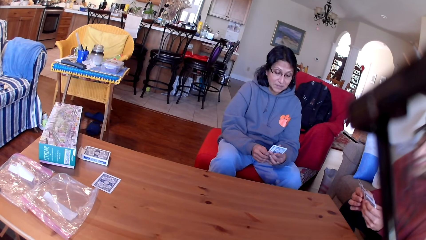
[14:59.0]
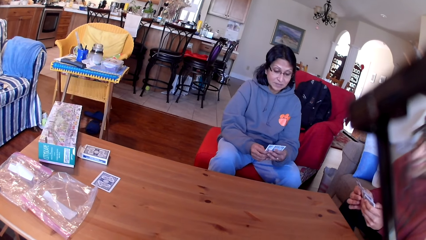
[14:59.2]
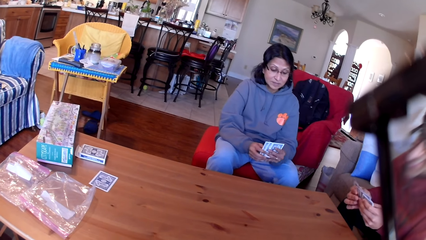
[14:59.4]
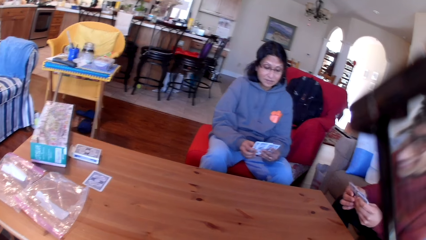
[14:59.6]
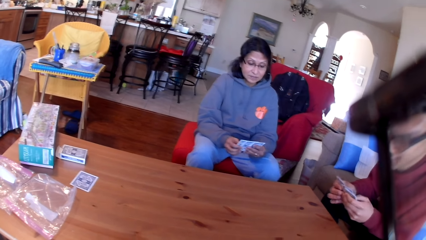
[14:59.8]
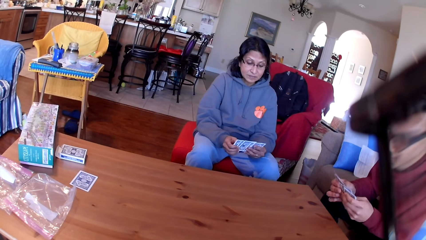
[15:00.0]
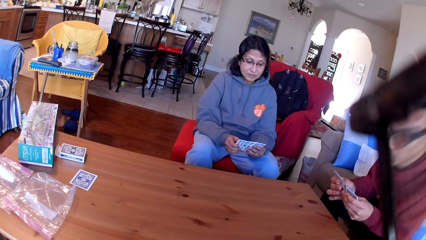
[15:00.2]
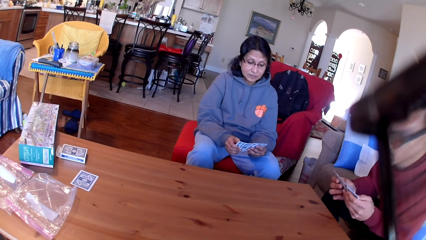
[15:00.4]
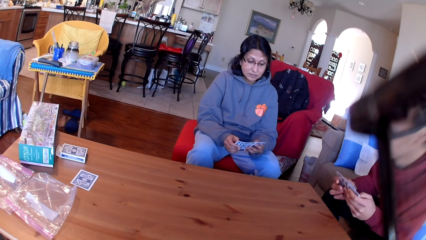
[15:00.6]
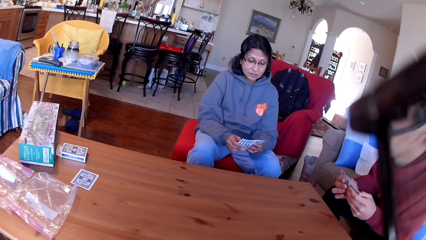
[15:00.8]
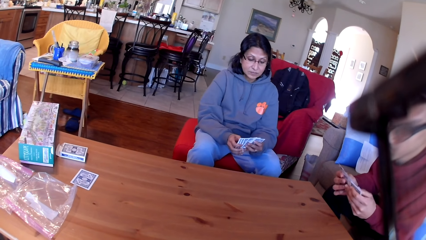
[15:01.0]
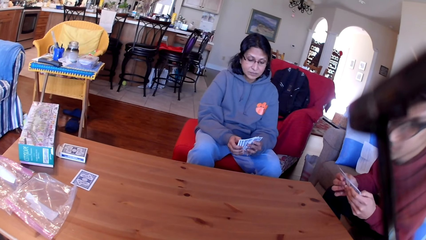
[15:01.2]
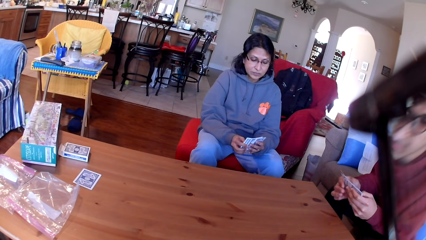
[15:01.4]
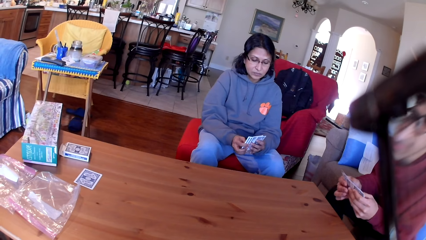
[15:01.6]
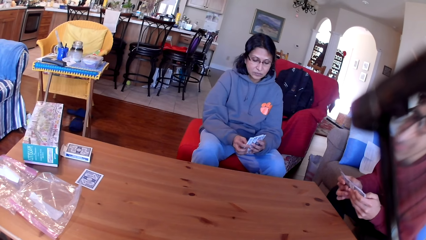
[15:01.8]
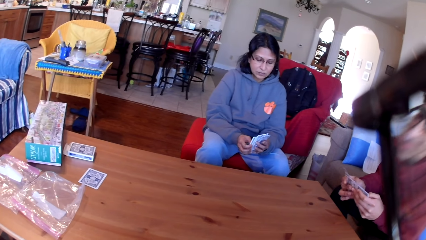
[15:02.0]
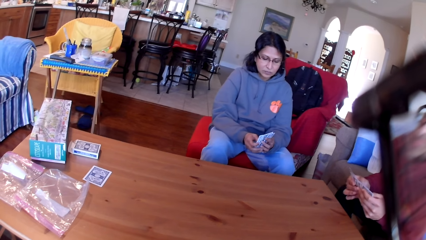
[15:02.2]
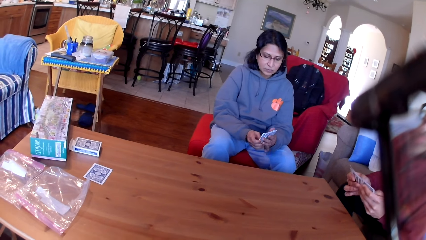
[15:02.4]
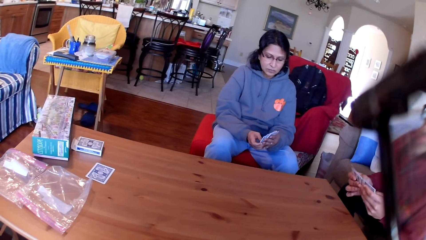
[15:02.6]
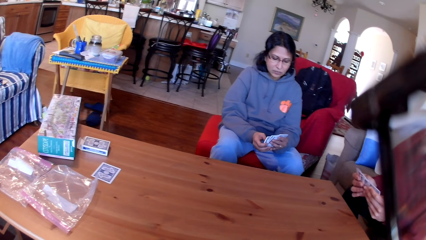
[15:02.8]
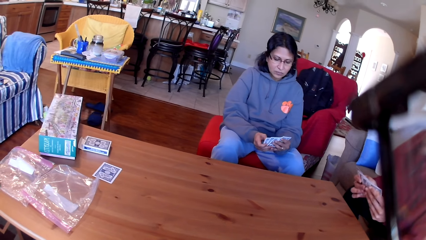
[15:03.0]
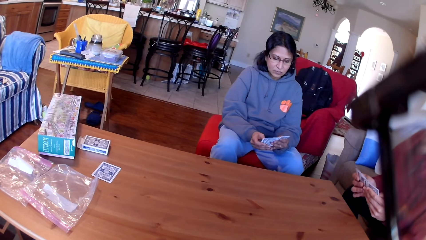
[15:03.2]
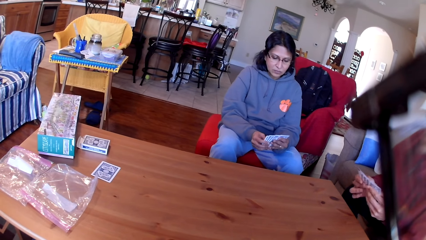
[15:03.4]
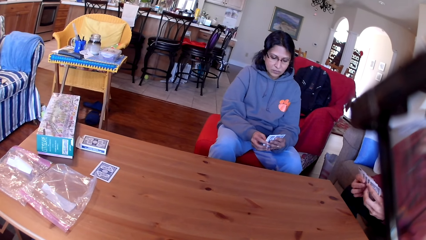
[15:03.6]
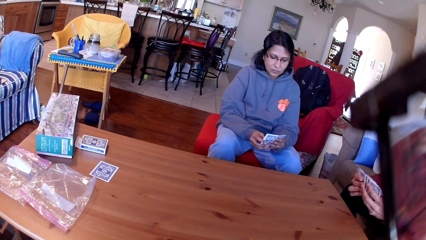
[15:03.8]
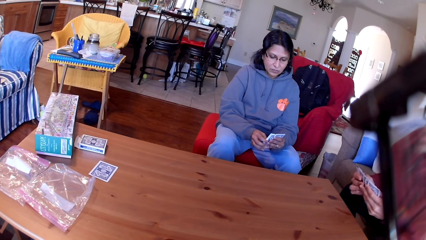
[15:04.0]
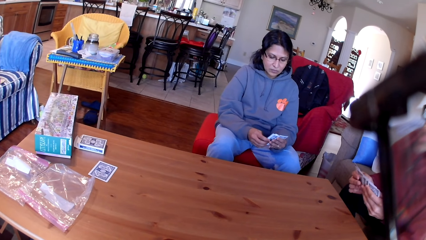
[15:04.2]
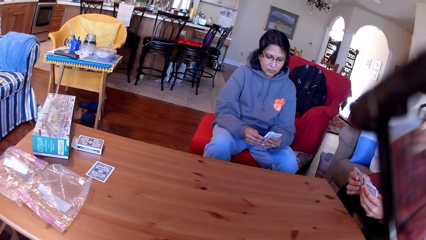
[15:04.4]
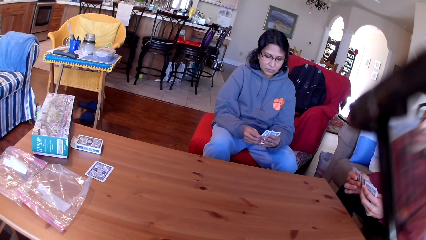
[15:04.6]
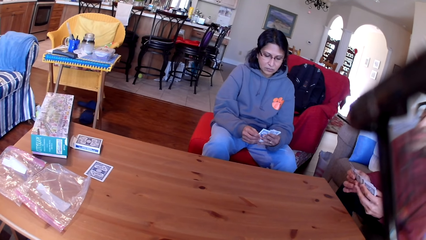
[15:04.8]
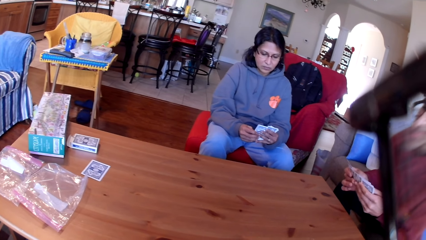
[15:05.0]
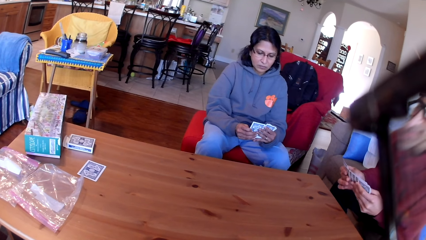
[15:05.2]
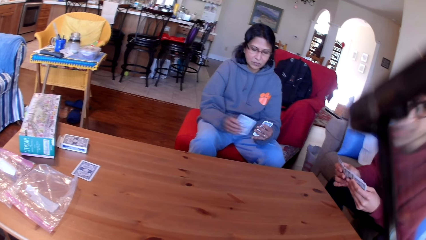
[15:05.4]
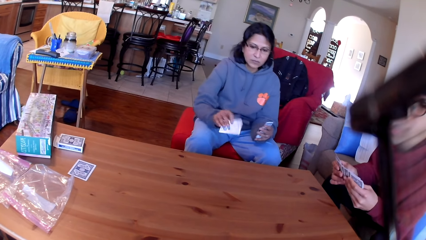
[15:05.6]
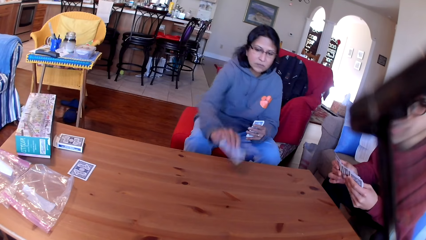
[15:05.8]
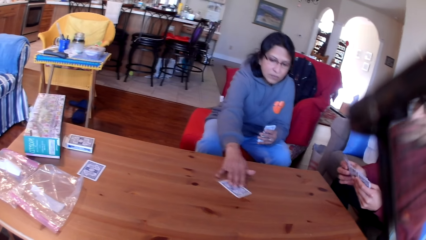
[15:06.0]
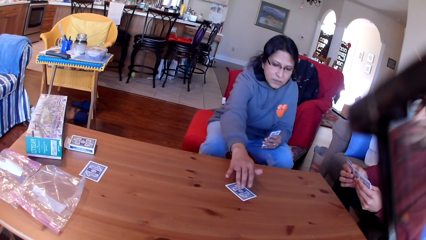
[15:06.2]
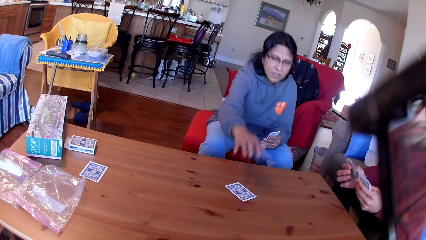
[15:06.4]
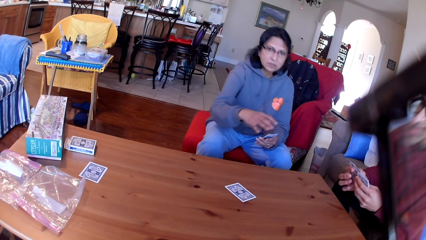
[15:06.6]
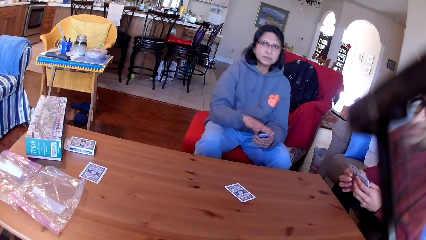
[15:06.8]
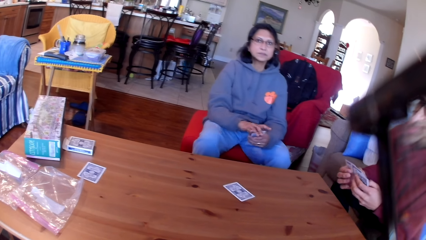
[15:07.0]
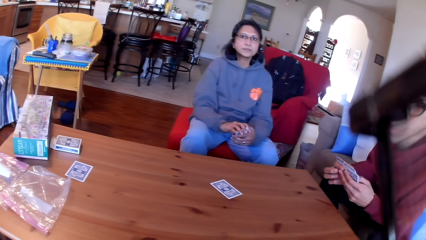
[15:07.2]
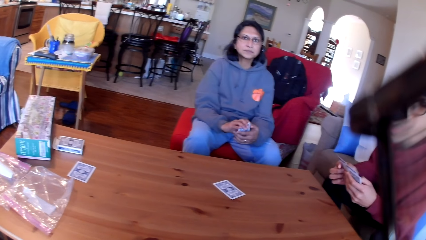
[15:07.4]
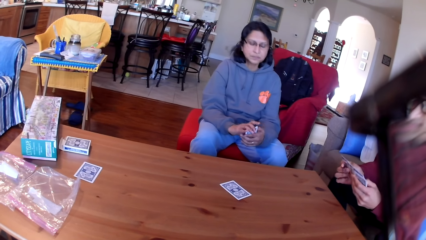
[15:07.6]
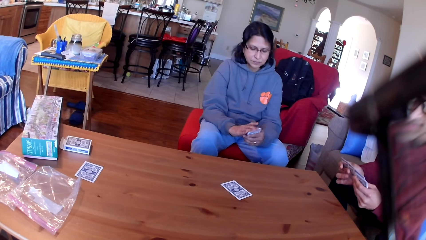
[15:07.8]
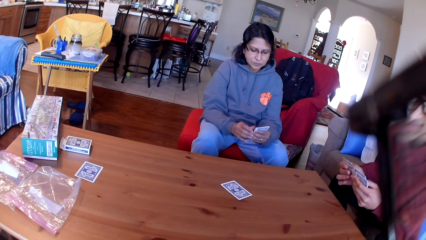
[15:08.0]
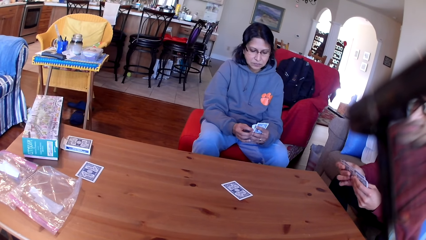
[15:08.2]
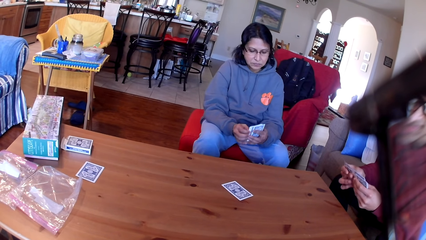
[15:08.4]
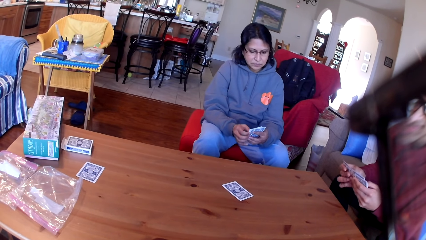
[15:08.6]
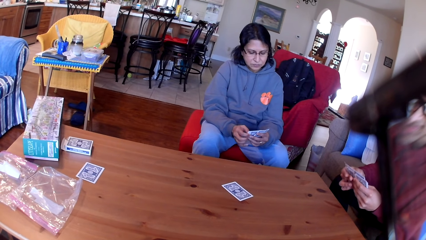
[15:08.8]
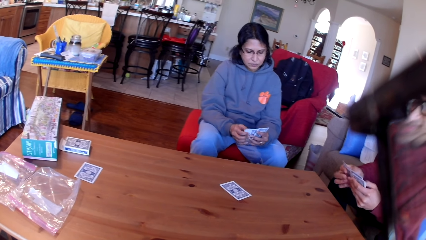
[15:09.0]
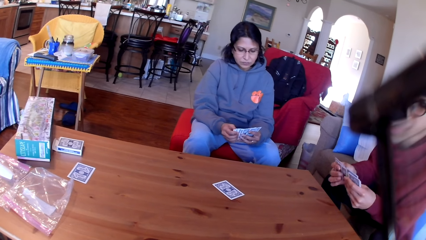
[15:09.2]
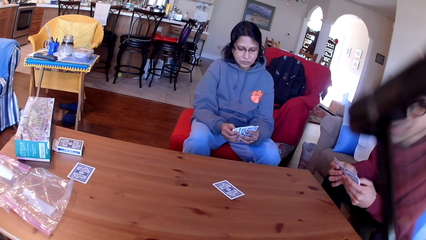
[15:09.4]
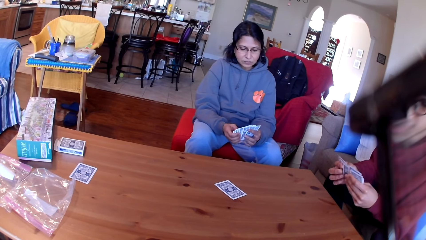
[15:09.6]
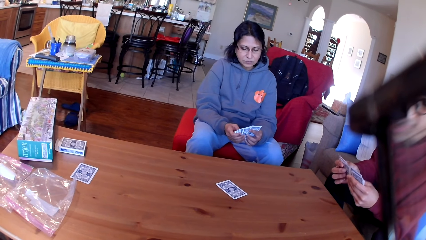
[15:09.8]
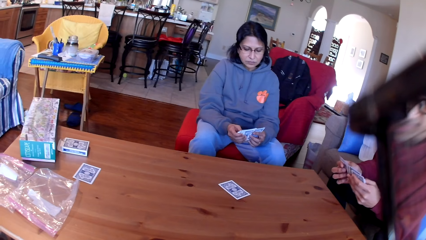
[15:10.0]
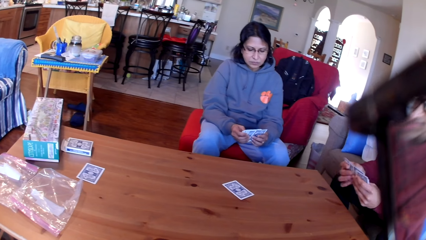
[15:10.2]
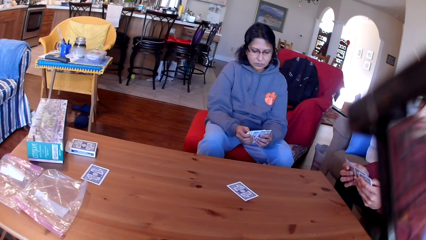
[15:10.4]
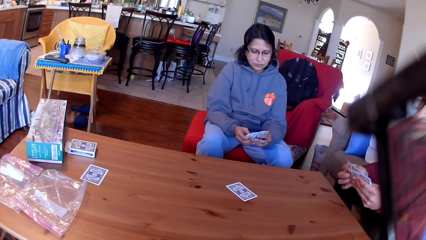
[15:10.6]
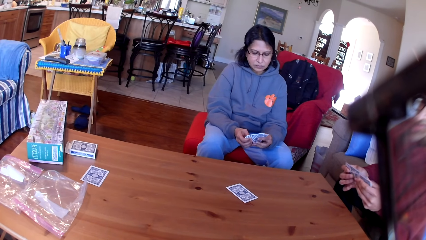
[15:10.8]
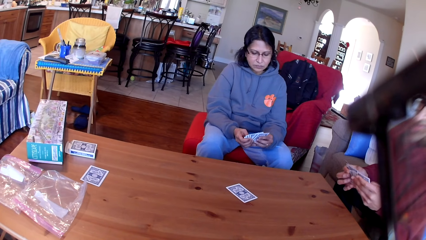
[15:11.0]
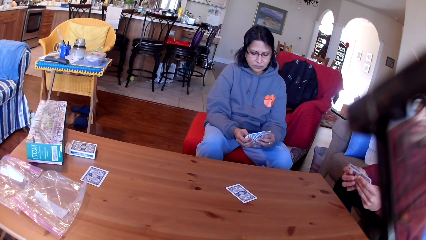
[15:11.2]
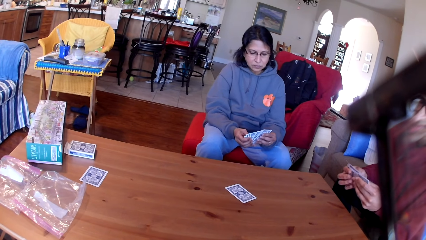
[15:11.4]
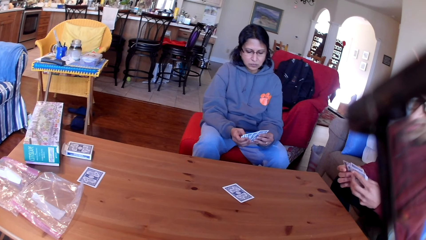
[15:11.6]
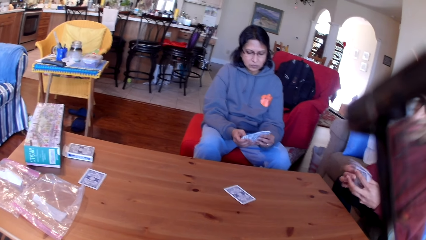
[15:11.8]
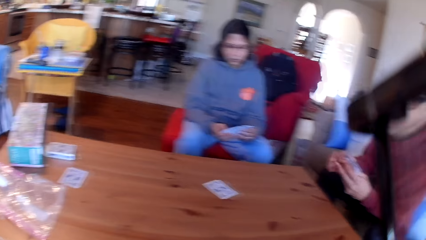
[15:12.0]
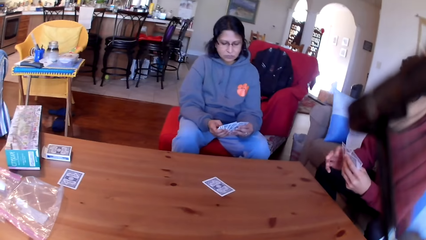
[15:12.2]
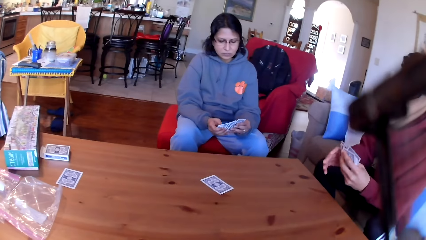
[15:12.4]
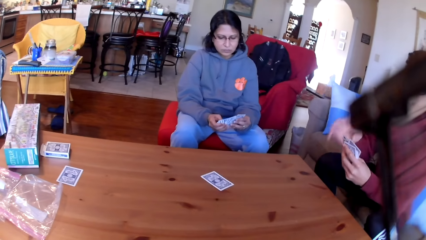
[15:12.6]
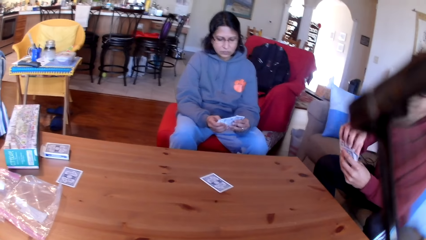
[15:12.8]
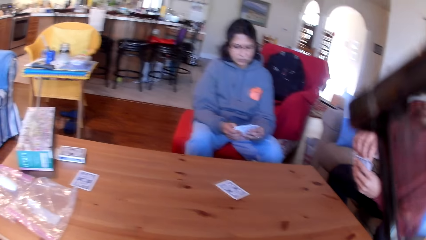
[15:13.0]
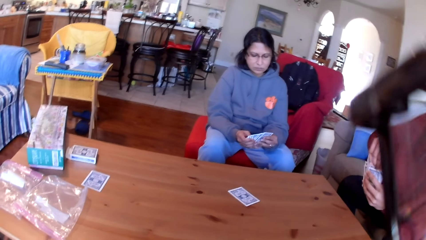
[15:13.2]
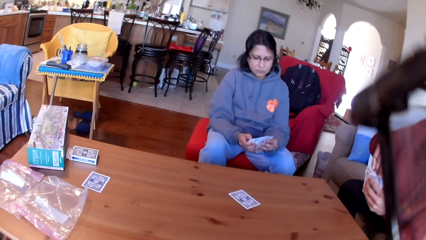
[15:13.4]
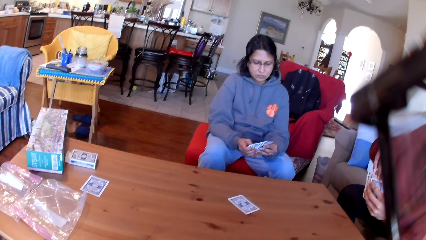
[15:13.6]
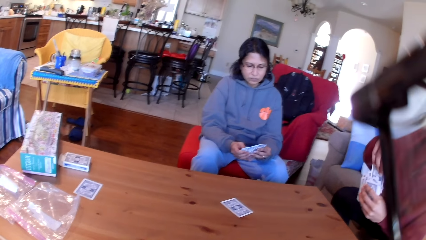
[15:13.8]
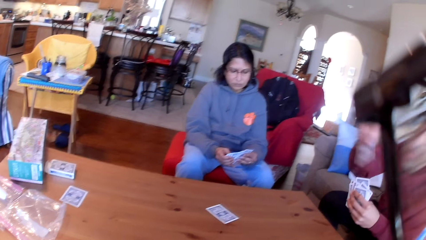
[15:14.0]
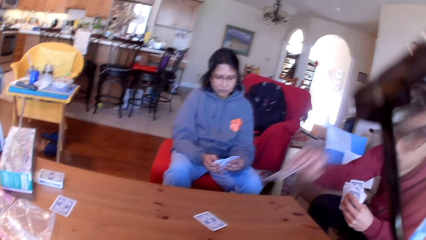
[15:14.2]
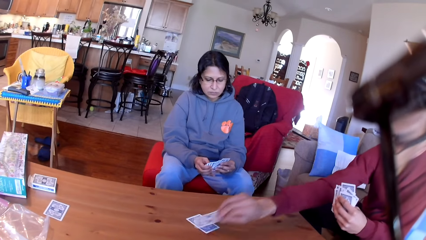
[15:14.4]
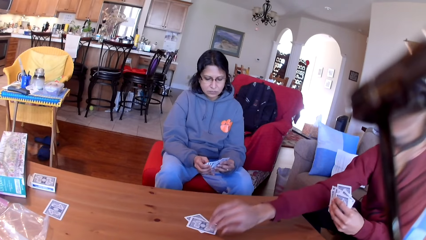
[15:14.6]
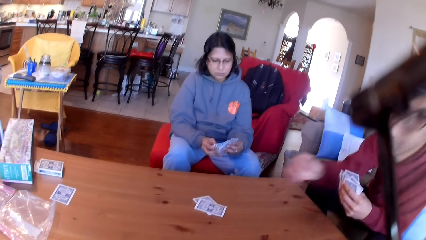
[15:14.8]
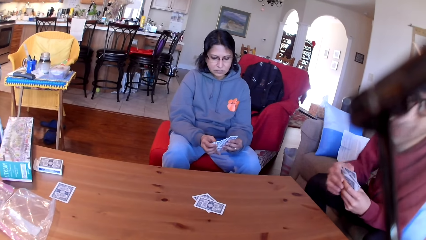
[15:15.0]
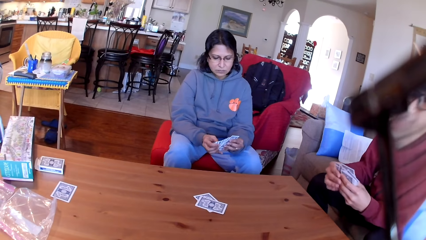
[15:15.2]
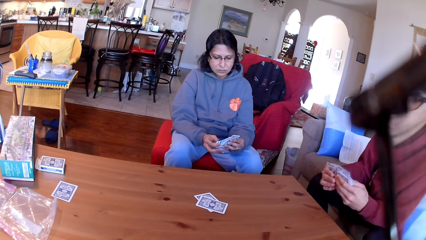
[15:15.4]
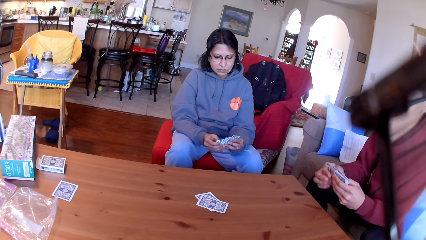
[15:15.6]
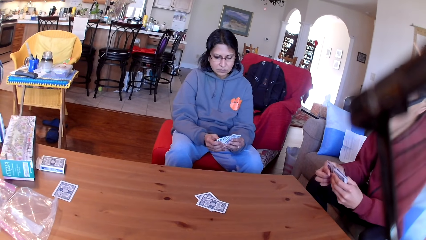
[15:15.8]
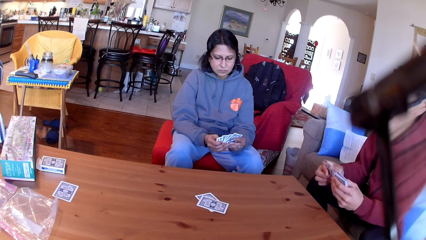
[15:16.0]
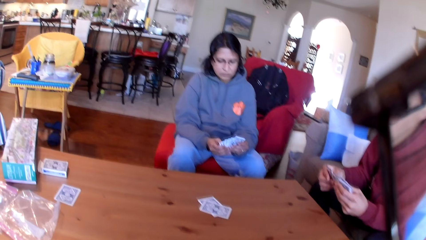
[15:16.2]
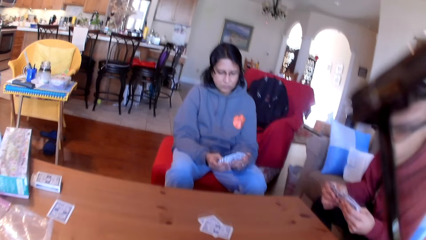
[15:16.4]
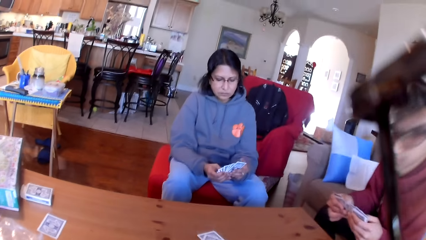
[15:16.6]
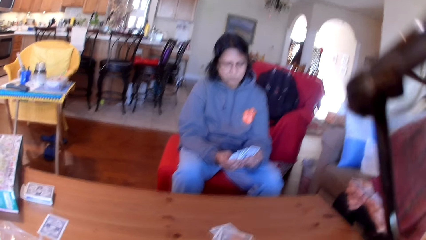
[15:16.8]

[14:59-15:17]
A woman moves the cards in her hands. The woman places a card on the table. A man moves the cards in his hands. The woman moves the cards in her hands. The man places the card on the table. The man moves the cards in his hands.
